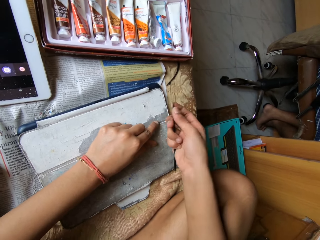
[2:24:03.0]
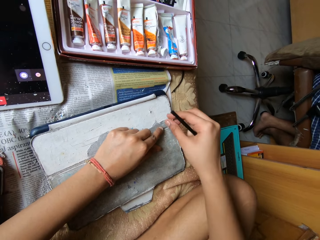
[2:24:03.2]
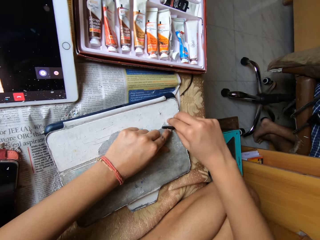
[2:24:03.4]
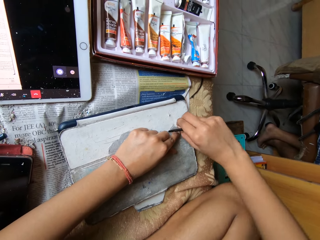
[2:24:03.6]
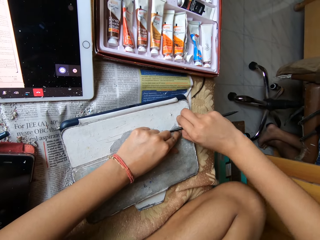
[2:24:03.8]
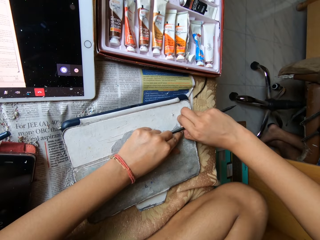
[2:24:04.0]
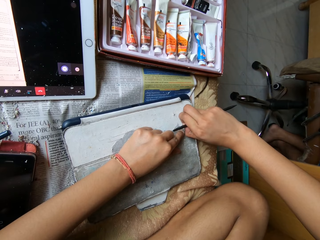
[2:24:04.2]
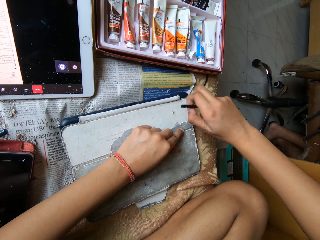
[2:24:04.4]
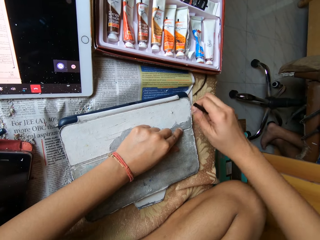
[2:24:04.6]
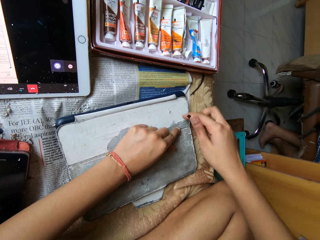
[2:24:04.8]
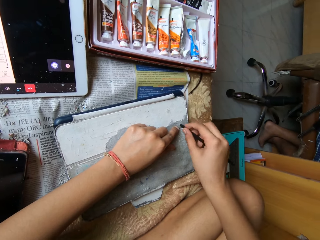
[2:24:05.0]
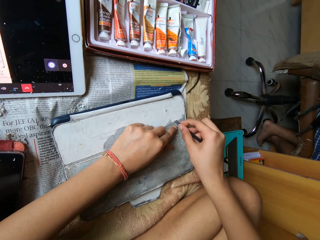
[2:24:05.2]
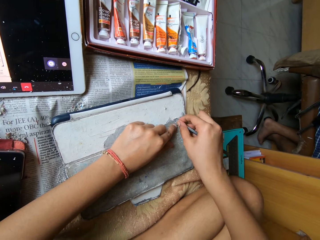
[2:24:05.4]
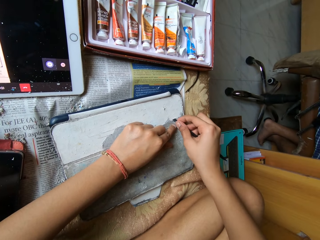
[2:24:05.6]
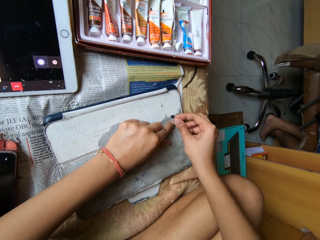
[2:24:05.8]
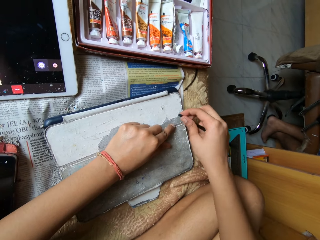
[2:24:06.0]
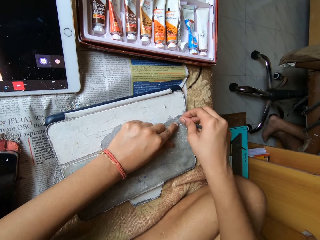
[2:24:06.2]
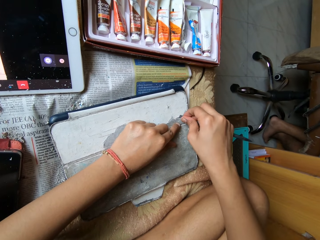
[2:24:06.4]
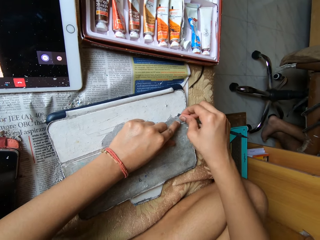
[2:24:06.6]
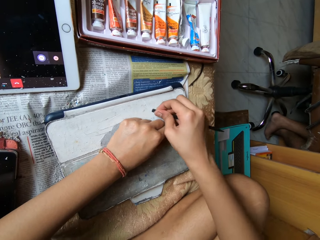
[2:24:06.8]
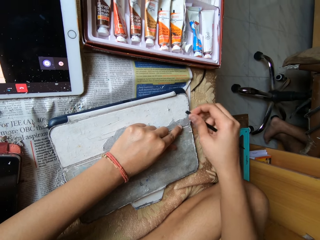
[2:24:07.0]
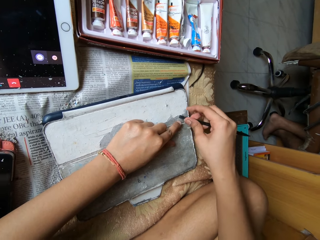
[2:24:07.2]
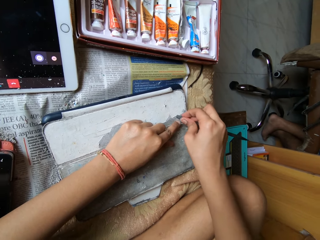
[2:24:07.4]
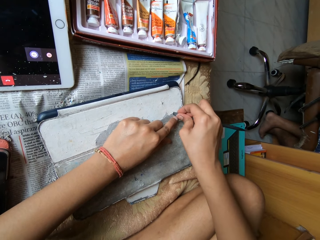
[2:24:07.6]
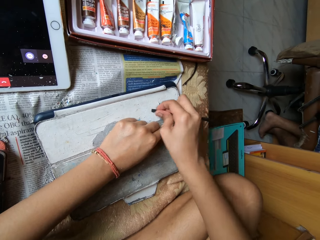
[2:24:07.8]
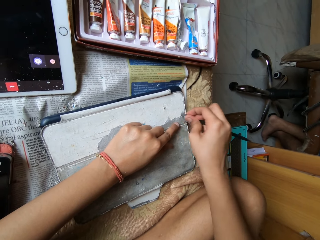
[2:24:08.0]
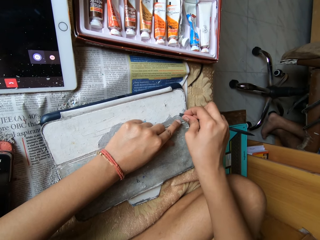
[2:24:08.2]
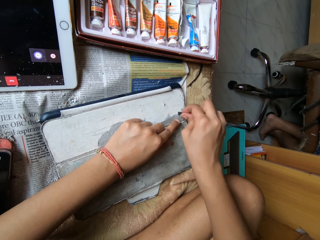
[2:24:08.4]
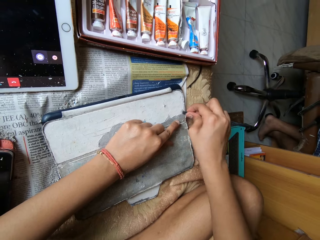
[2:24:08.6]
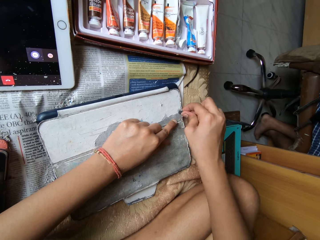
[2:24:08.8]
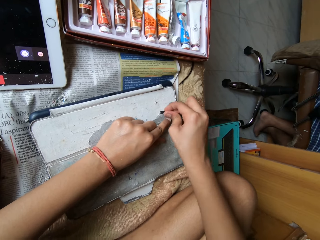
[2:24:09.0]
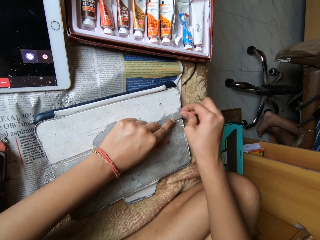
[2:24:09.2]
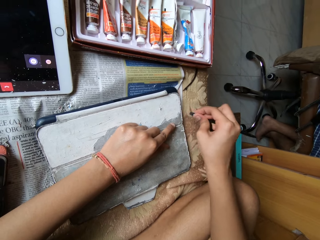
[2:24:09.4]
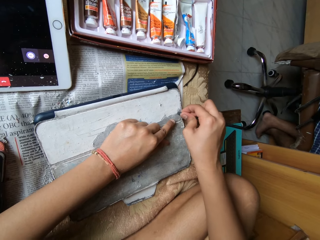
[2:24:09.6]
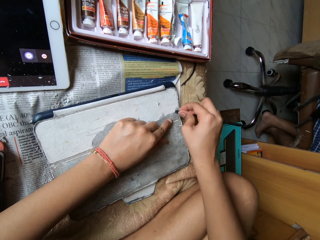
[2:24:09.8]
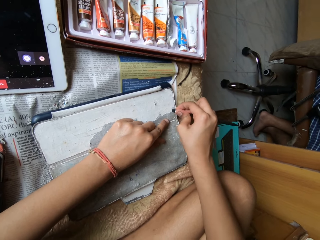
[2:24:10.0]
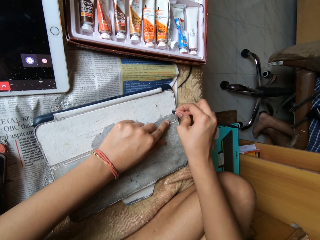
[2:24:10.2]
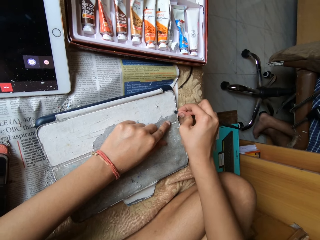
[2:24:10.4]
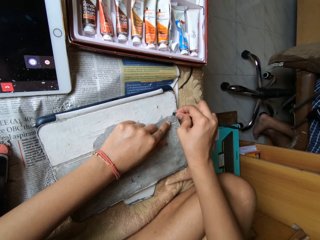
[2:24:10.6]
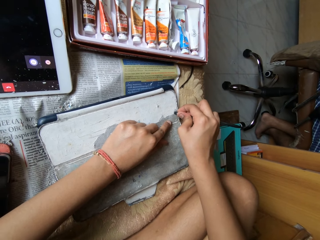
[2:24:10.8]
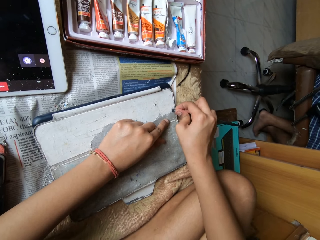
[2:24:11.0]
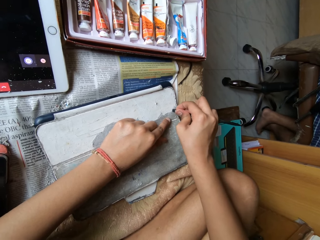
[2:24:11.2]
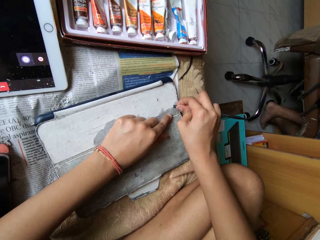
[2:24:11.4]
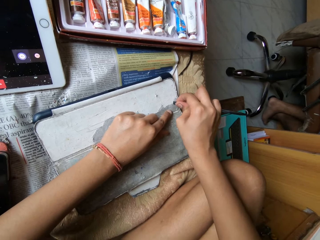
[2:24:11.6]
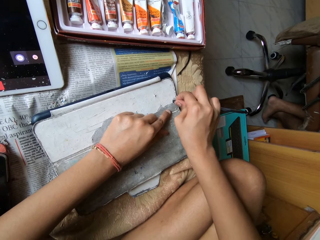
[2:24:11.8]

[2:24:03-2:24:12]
The camera wearer peels the skin of the tablet cover with her right hand. She peels the skin of the tablet cover with the metal scraper in her right hand.

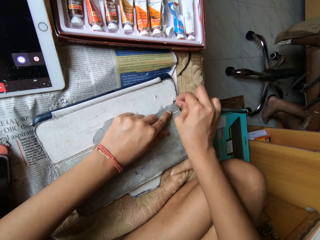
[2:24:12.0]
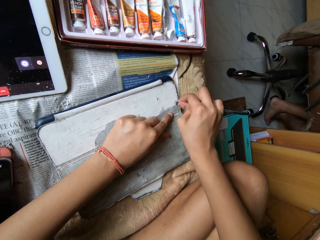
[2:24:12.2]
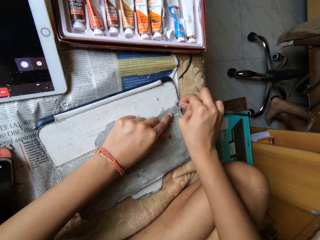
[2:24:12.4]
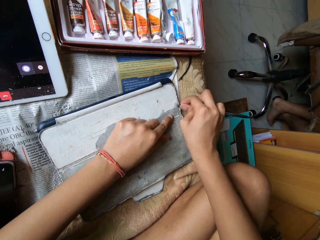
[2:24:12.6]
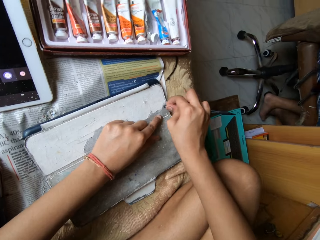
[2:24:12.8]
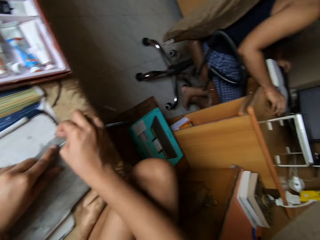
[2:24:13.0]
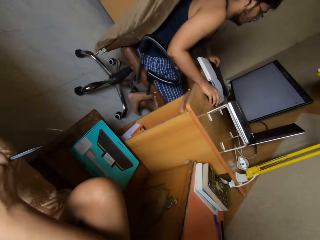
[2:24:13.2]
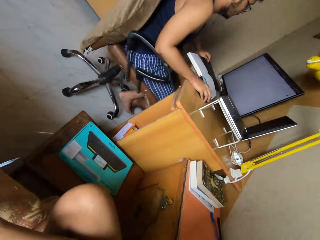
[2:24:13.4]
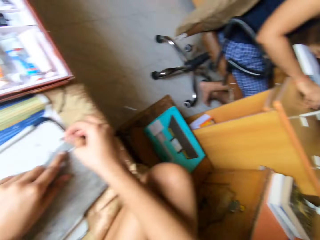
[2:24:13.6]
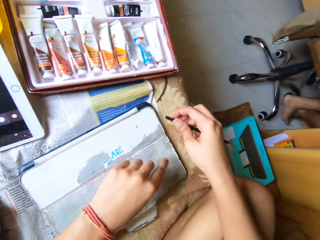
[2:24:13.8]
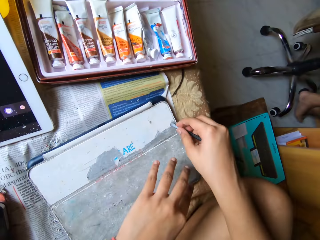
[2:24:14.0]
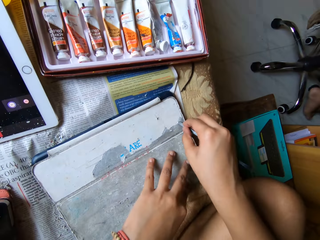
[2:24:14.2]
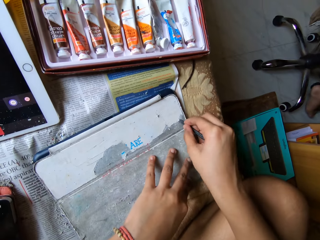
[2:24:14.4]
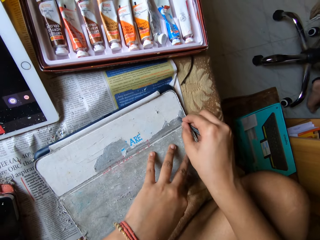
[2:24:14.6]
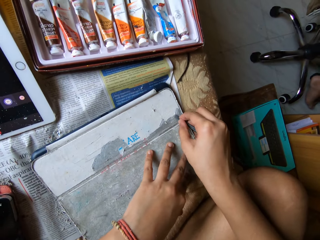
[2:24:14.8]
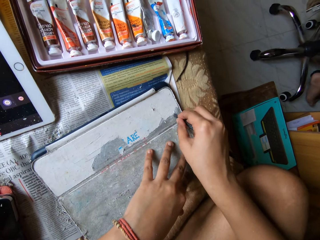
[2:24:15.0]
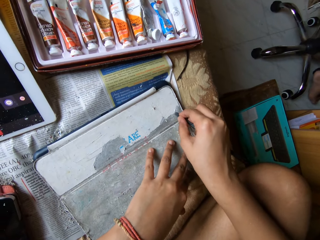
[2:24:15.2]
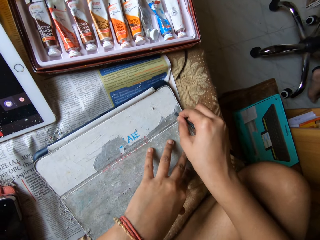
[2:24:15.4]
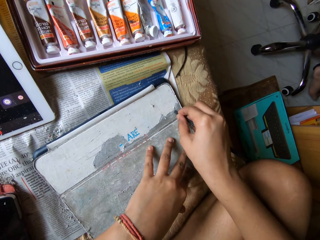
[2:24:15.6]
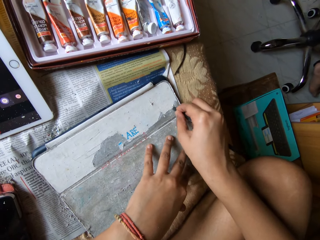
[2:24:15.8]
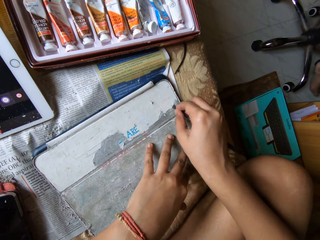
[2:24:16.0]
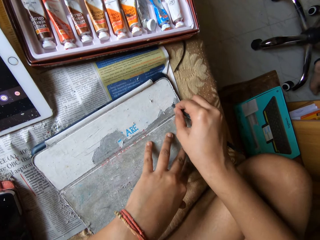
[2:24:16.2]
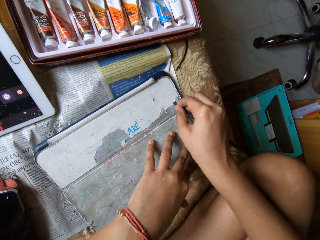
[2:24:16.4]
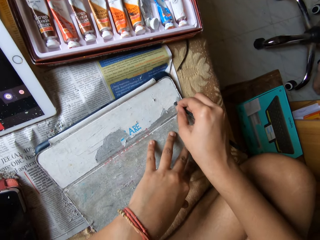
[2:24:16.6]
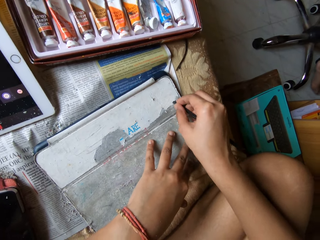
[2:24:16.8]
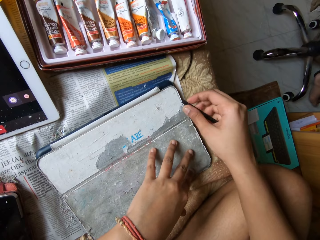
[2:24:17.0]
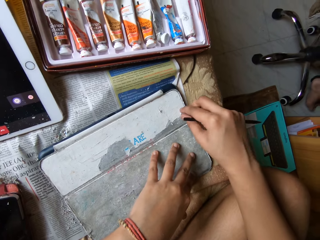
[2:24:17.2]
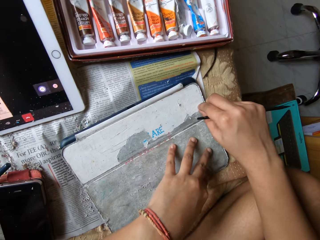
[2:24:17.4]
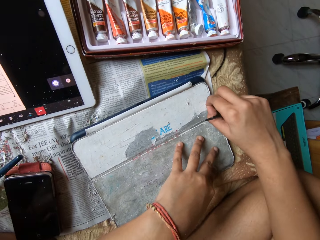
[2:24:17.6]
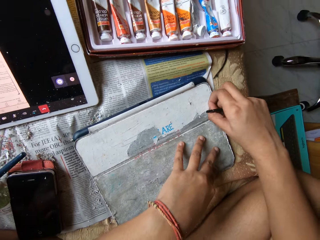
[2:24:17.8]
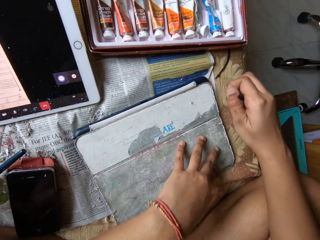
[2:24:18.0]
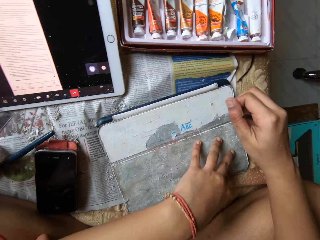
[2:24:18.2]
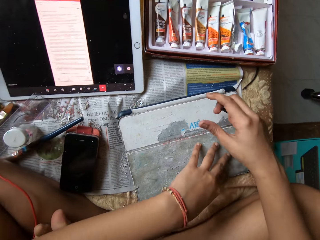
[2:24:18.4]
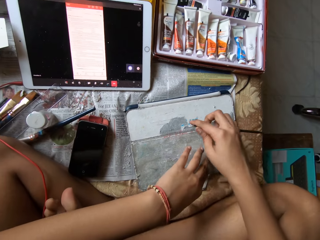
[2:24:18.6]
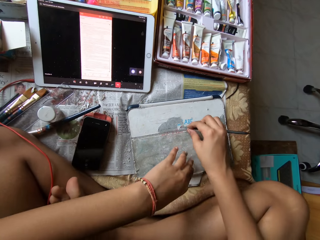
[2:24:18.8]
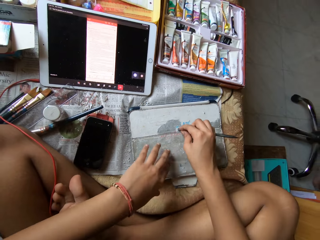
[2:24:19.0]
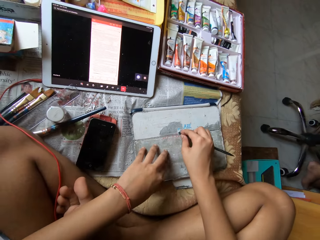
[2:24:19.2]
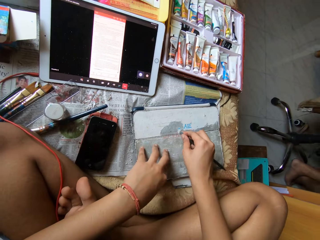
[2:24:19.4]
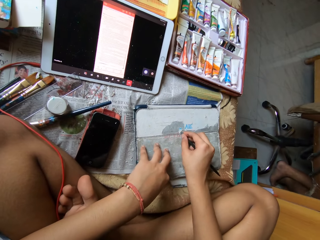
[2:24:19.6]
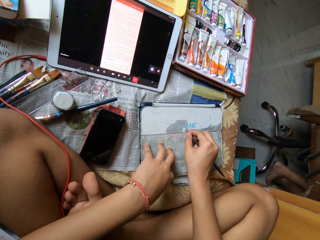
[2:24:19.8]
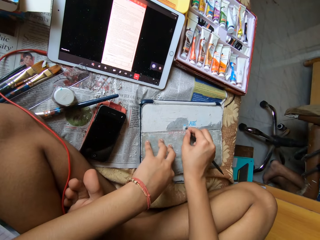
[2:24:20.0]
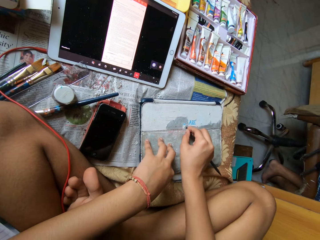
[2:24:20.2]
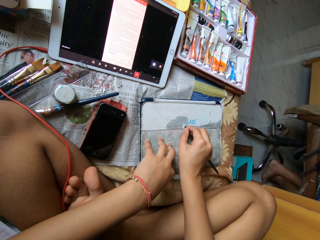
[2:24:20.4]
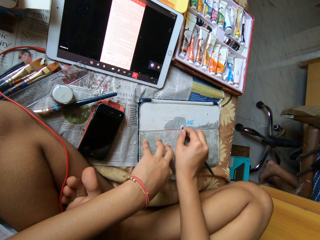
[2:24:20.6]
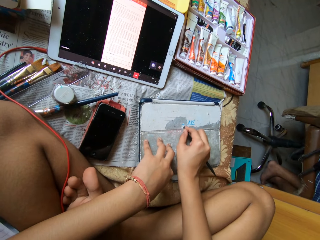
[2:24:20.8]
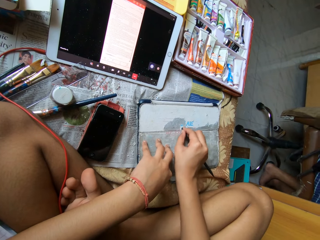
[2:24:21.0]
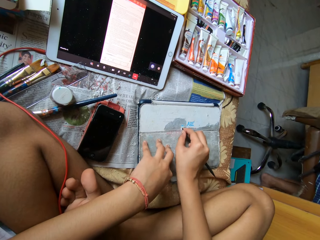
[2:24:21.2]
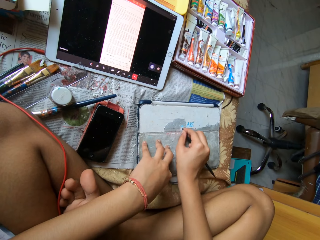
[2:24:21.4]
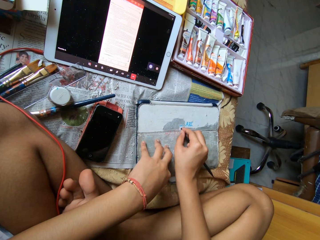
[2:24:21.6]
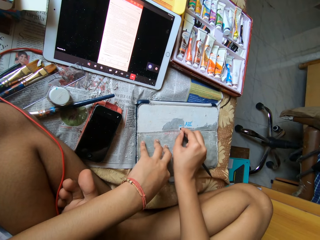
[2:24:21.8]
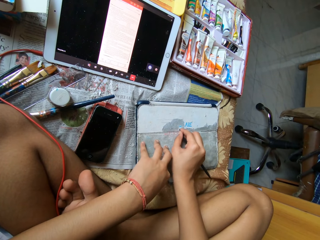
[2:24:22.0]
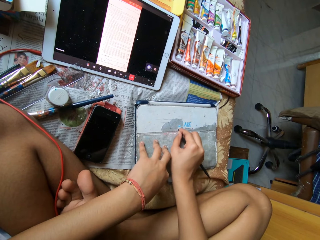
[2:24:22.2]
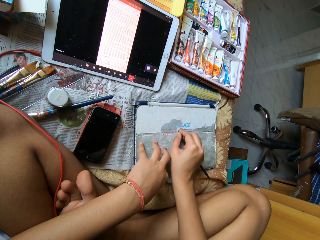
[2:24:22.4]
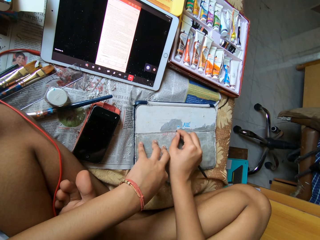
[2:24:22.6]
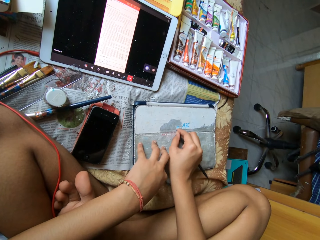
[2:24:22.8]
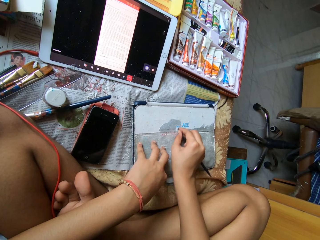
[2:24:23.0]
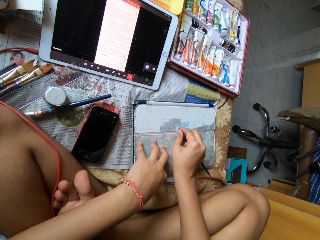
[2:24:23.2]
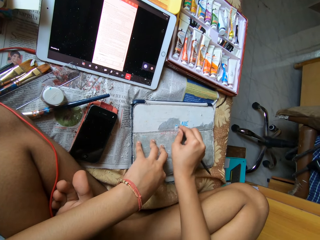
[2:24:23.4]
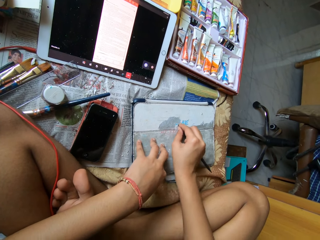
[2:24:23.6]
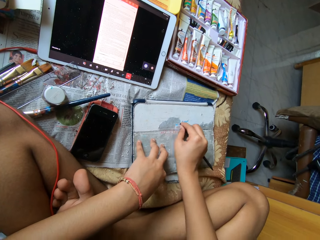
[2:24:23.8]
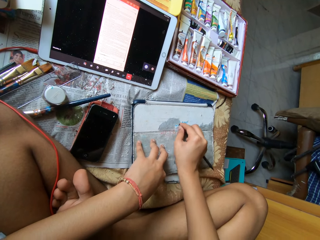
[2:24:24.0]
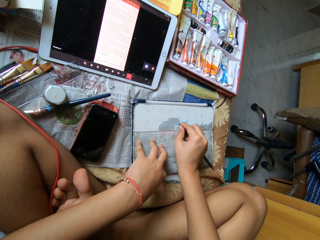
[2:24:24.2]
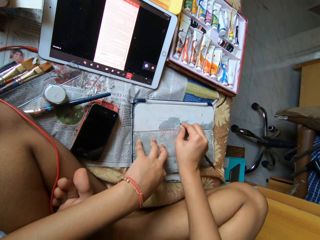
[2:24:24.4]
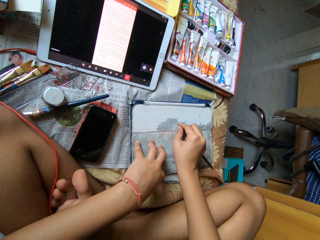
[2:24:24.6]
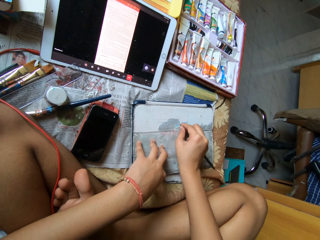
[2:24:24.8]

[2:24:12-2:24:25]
The camera wearer looks around the house. She peels off the outer layer of the tablet cover with a chisel. She peels the pouch on the tablet device with her right hand. She peels the pouch on the tablet device with the pen in her right hand. She removes paper with a black stick spudger.
